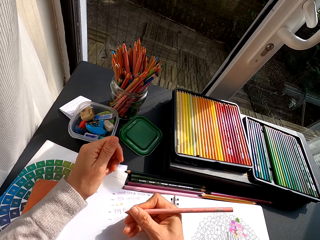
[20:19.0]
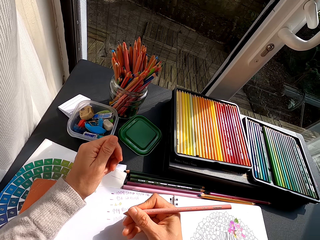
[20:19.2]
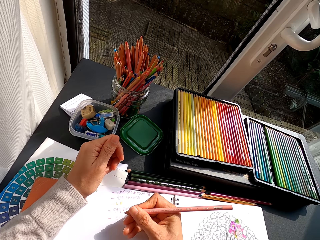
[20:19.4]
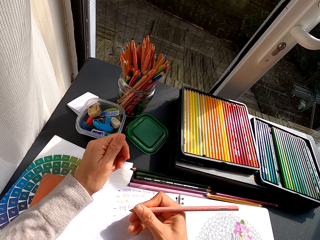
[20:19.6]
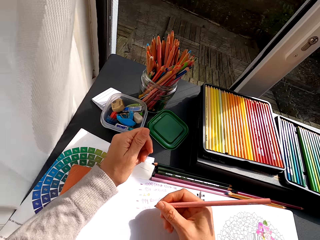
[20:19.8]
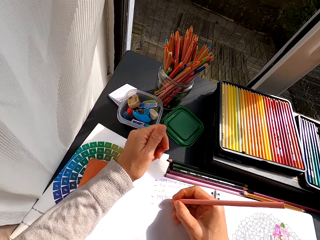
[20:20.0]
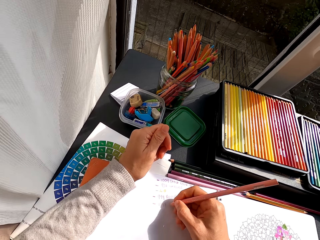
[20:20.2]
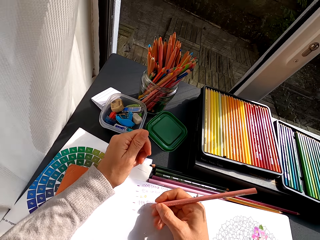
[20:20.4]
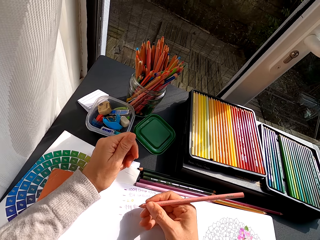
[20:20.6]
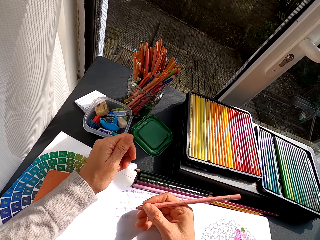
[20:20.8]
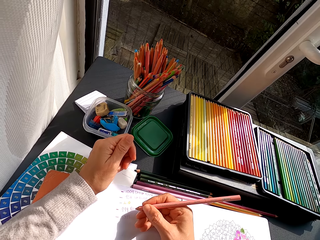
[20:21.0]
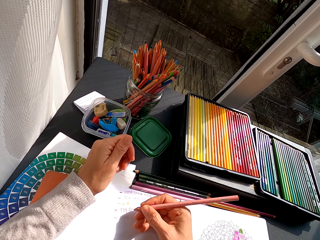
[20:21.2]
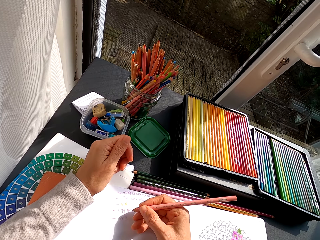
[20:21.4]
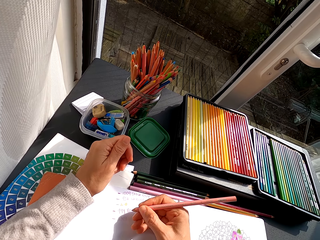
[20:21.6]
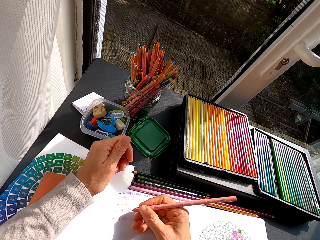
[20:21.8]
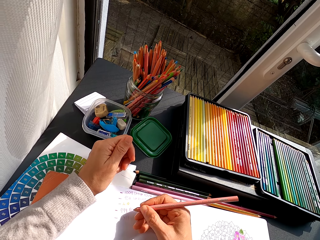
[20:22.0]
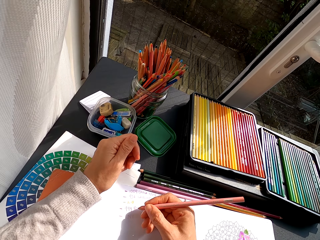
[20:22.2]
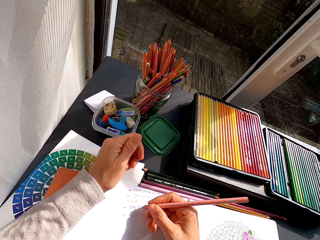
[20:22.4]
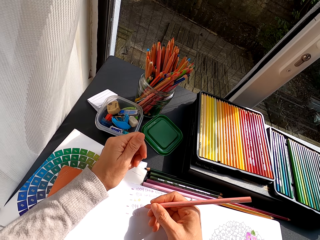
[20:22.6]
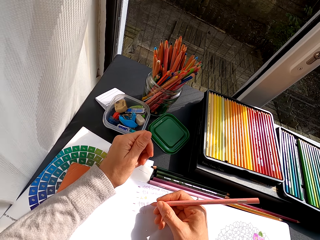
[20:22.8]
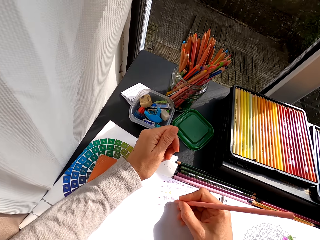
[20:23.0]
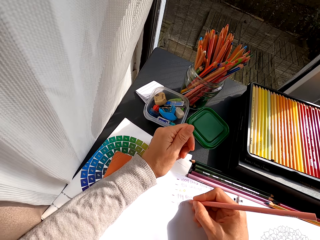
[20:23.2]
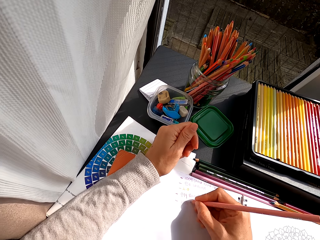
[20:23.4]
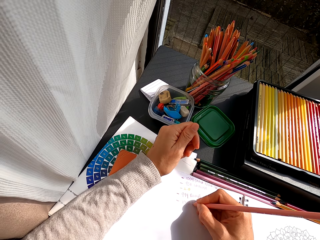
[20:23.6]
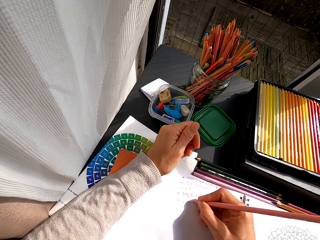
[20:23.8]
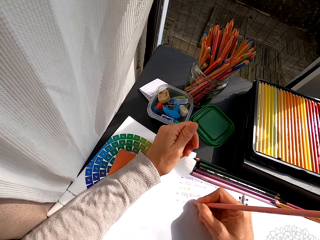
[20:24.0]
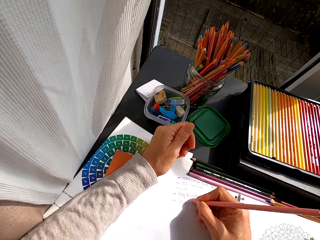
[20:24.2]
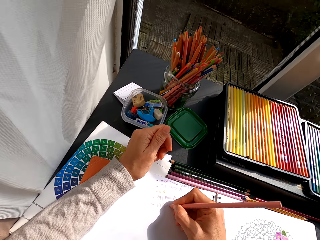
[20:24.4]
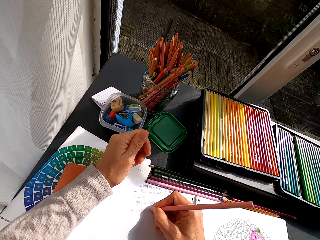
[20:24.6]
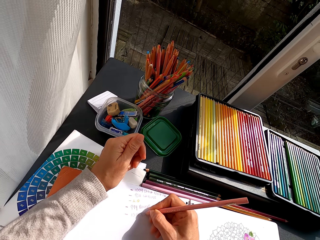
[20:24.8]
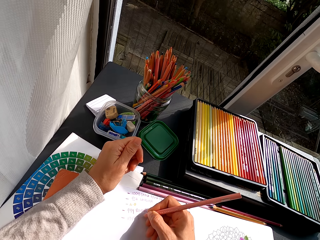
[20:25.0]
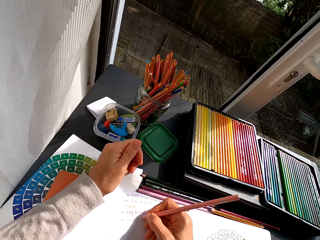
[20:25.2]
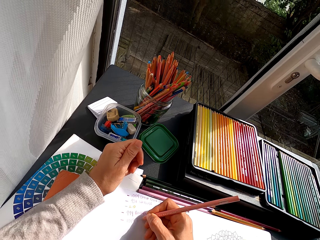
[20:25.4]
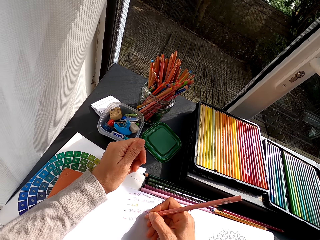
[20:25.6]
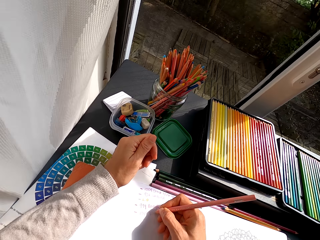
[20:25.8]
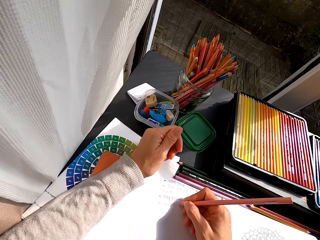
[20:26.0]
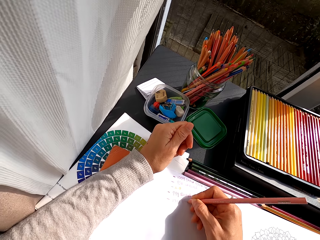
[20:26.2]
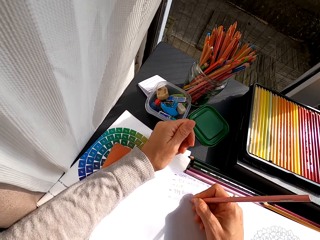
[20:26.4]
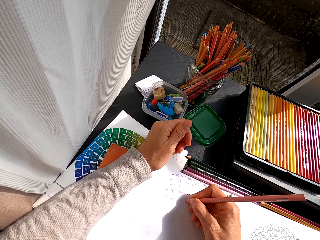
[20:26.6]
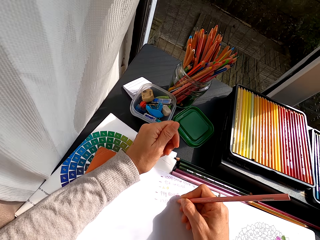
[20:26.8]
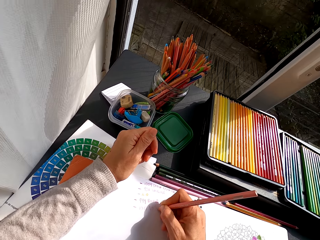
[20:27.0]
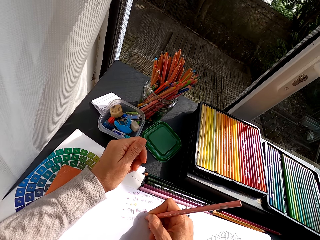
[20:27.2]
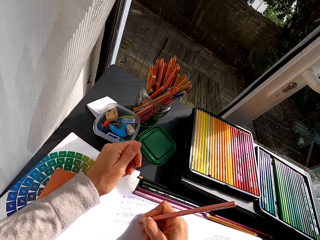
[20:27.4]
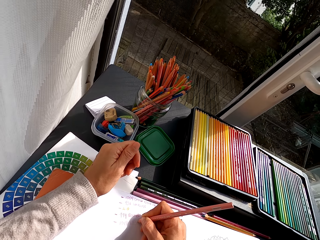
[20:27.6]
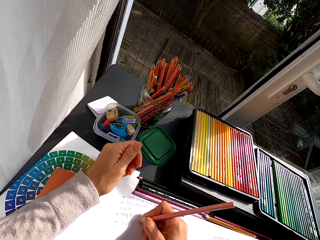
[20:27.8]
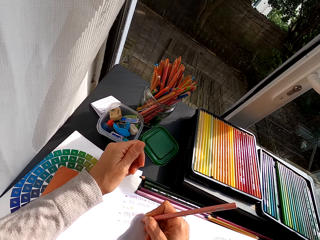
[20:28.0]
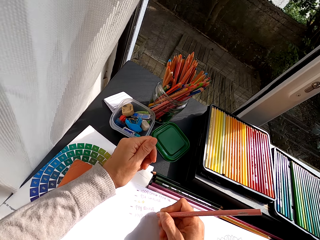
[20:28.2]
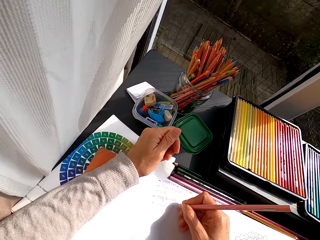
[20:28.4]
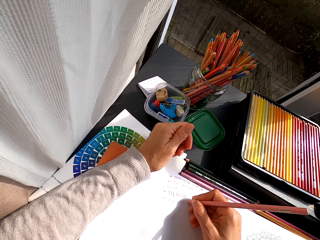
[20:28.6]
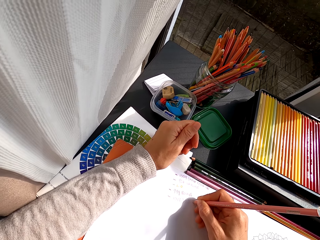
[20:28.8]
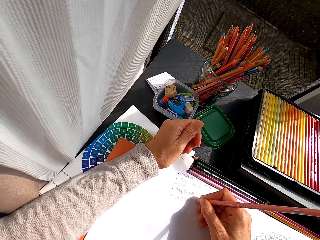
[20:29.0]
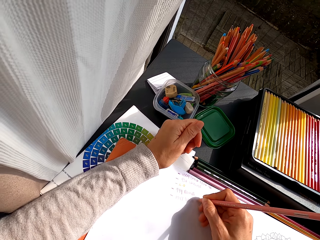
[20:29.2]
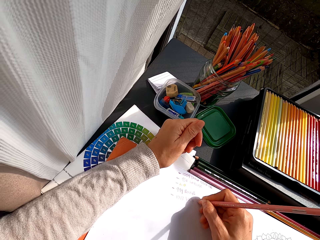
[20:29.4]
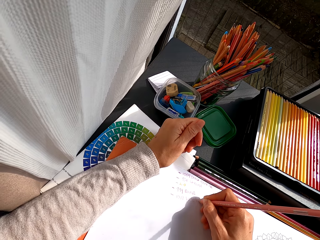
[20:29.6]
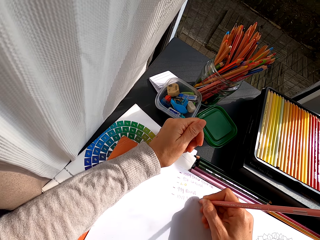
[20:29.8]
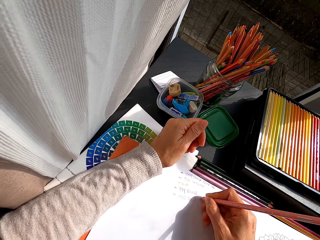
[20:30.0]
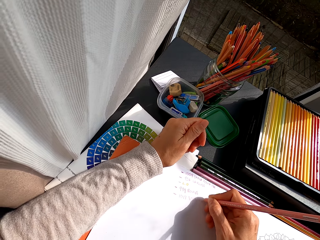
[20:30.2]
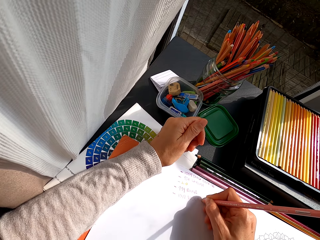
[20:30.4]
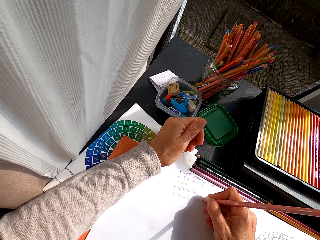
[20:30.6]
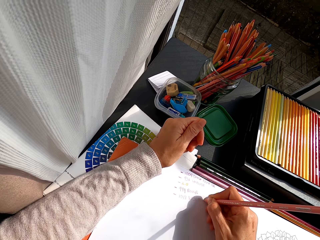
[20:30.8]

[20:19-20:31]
The camera wearer stares at the pencil crayon. They pull the color pencil off the page. They write with the color pencil on the book. They stare at the pencil crayon. They write on the book.

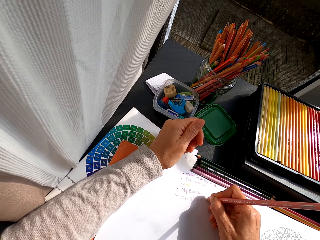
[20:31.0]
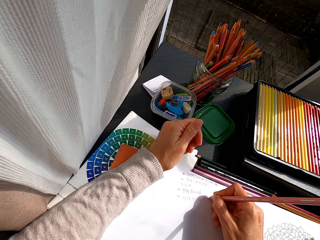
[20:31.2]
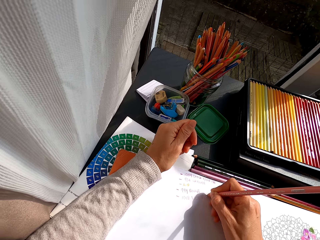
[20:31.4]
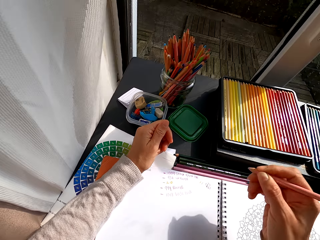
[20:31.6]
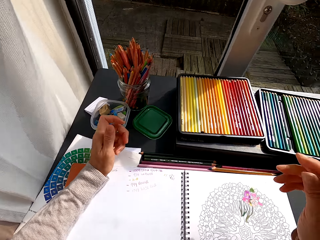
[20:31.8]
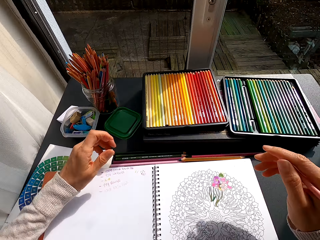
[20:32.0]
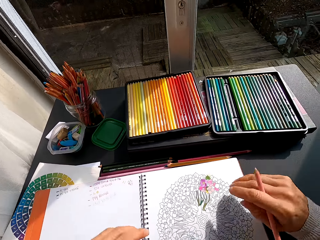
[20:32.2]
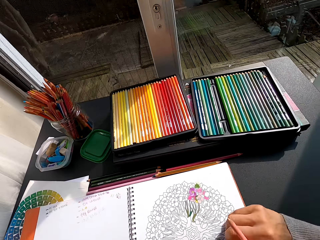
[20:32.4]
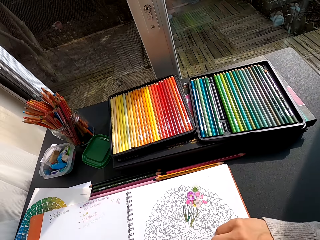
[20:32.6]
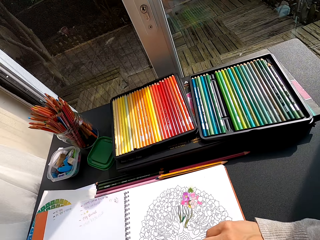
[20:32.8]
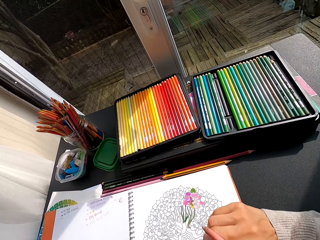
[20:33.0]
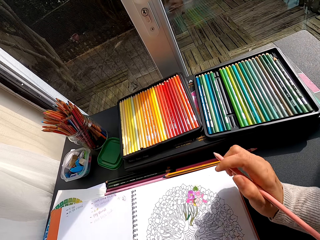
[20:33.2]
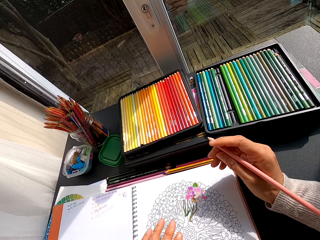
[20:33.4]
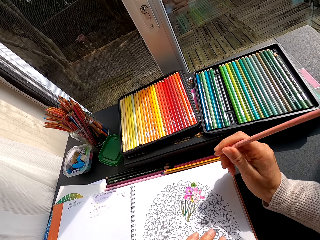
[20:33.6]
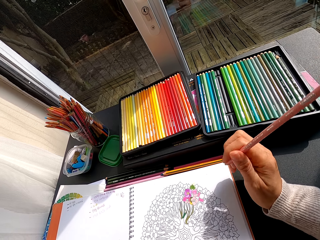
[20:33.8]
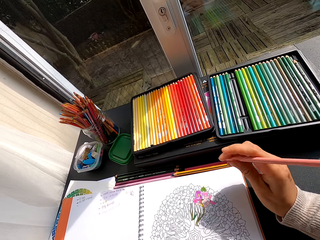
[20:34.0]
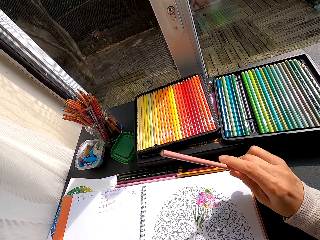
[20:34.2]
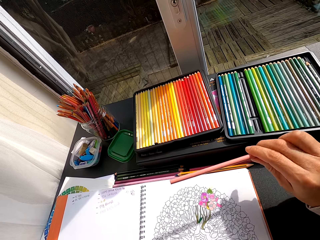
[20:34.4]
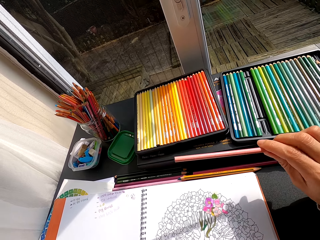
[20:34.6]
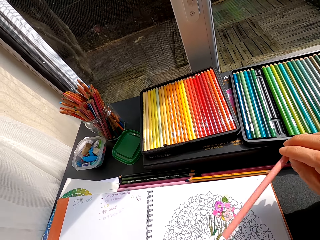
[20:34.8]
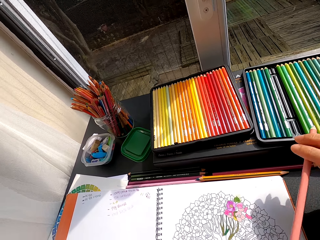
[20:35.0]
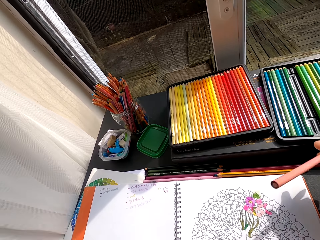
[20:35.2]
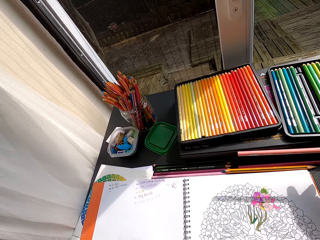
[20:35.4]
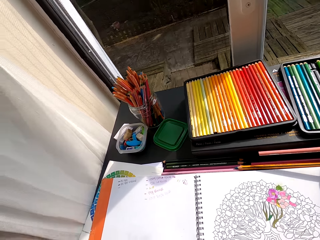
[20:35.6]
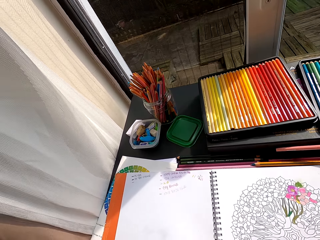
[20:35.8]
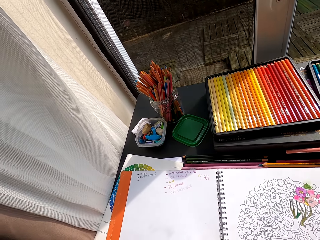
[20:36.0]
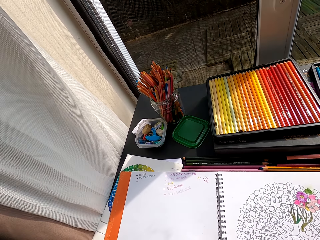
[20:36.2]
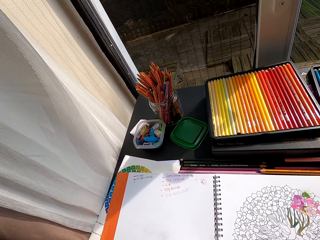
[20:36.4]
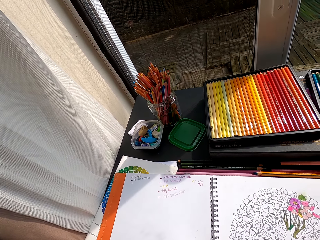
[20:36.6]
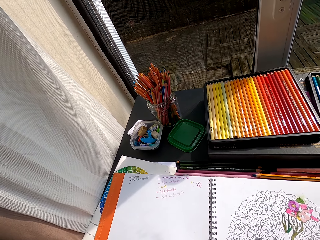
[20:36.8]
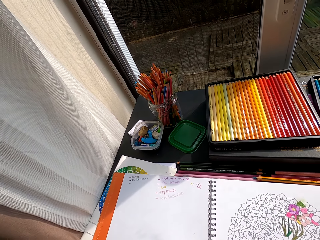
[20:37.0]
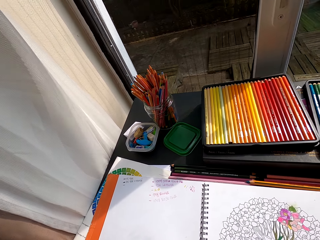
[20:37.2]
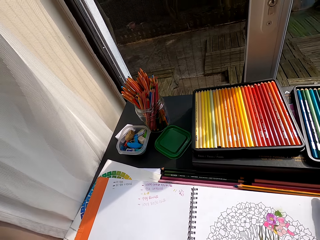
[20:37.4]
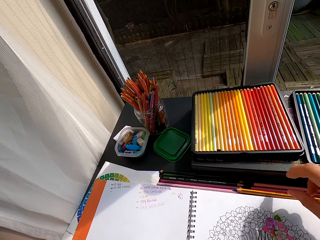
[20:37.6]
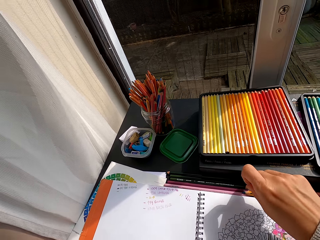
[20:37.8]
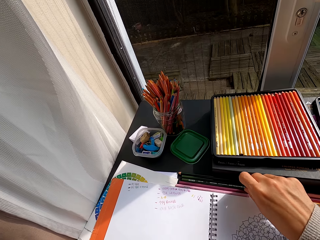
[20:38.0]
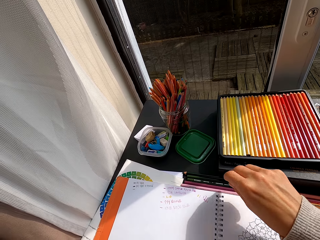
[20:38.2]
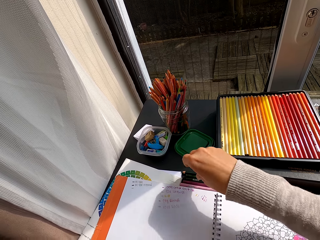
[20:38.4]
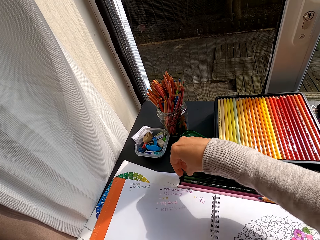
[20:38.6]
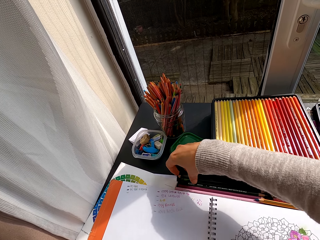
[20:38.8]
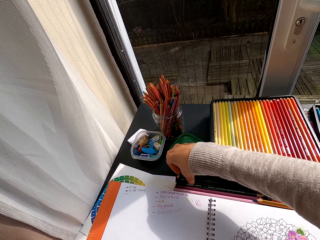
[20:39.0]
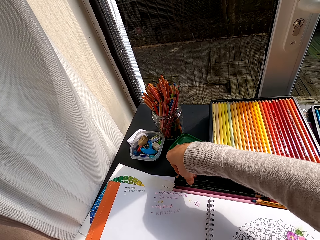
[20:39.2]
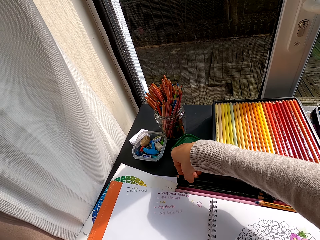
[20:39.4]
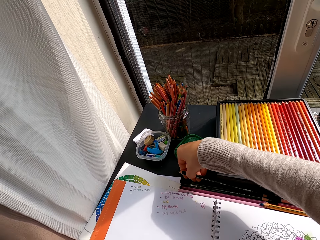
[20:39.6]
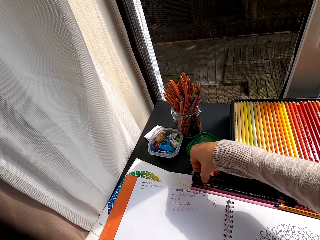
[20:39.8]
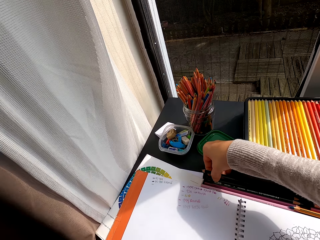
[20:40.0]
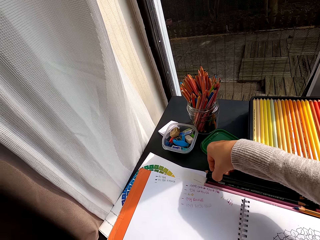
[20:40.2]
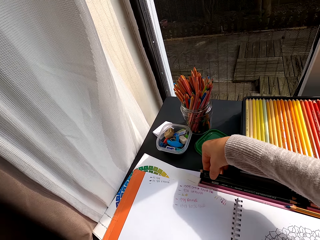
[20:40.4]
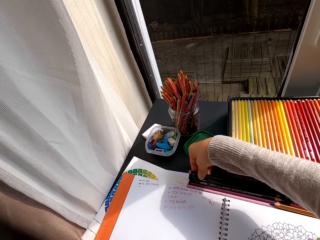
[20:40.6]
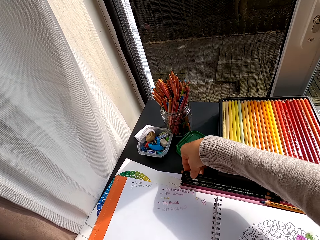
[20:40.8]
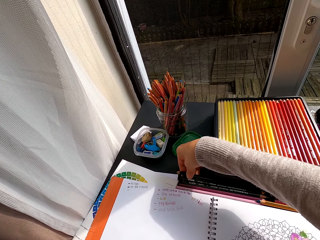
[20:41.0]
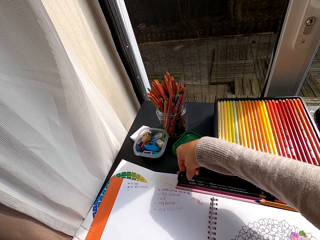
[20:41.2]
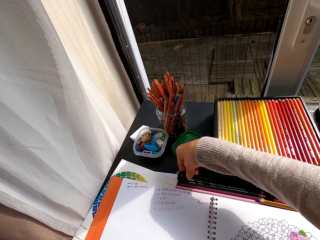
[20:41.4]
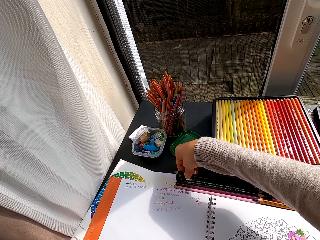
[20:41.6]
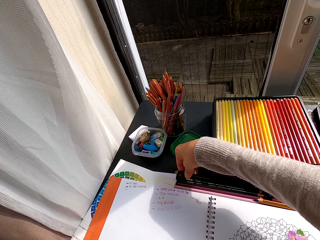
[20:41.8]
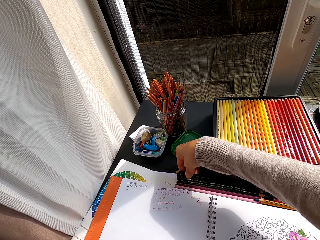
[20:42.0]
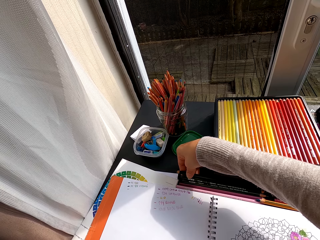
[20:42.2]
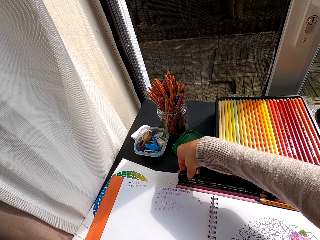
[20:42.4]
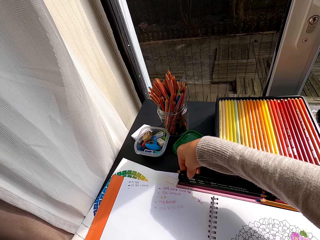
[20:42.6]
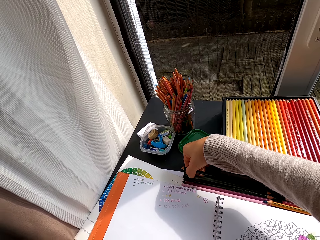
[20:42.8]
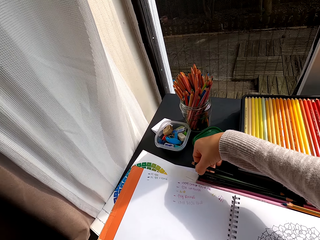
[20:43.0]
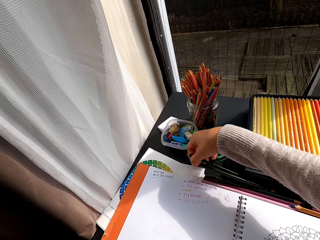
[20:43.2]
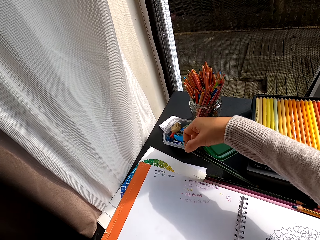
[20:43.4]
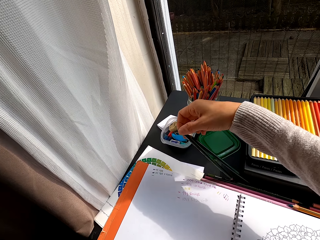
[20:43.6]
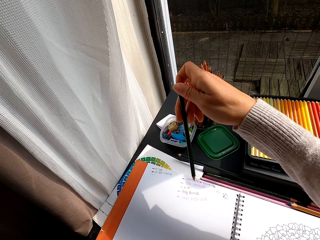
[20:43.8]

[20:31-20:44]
The camera wearer pulls the color pencil off the page. They stare at the drawing. They push the book aside. They put the color pencil on the table. They pick up the color pencil from the table.
